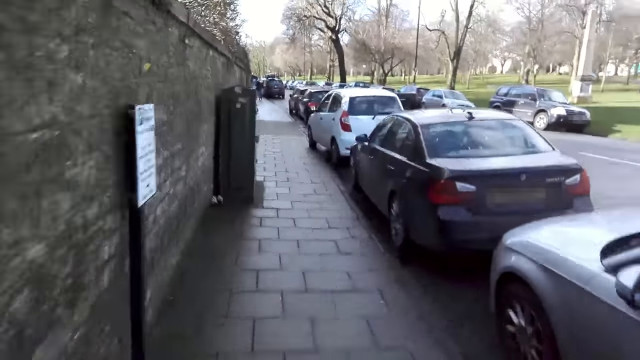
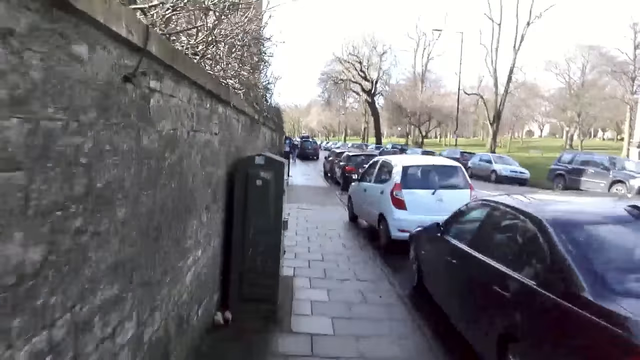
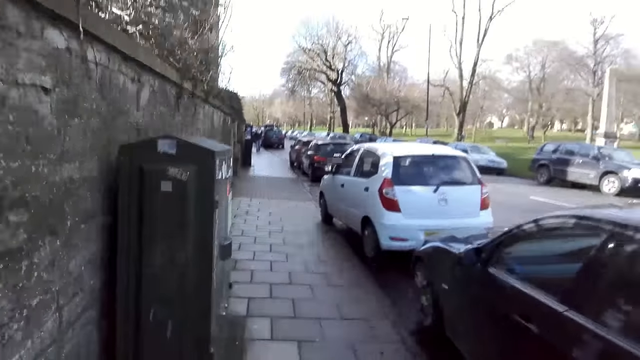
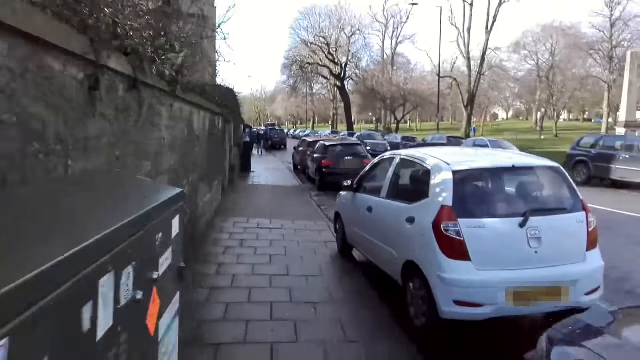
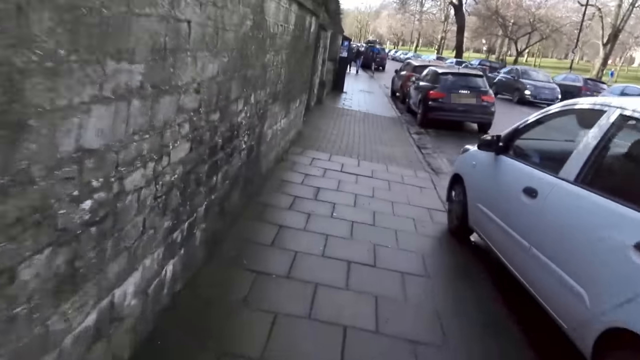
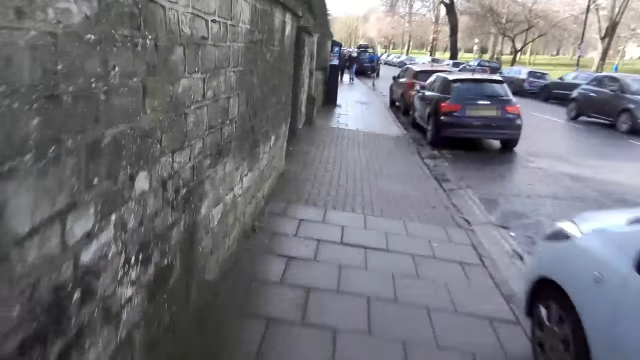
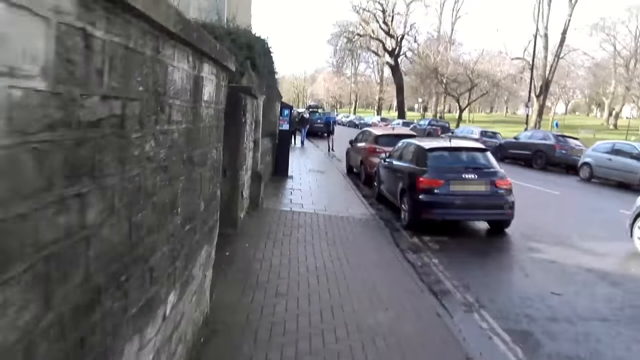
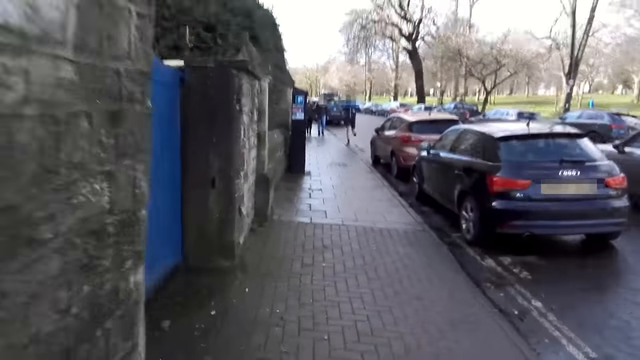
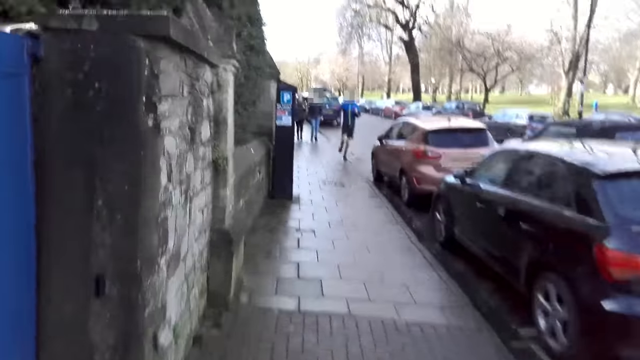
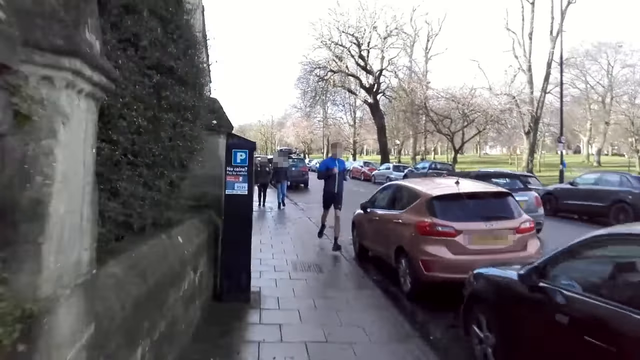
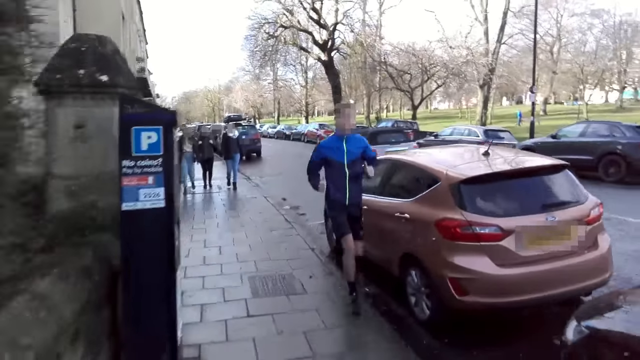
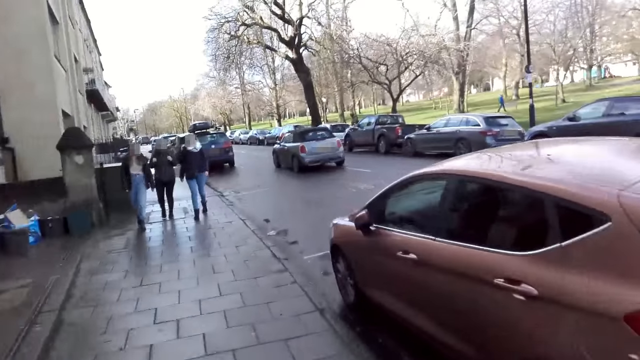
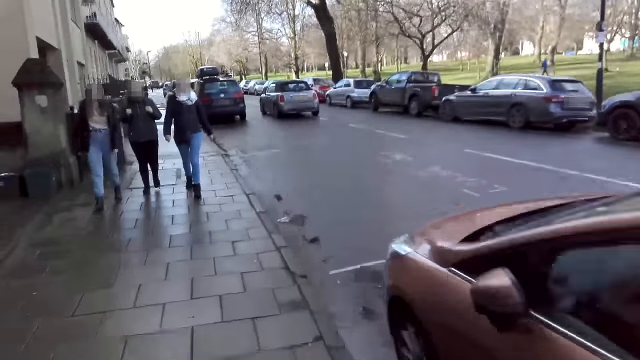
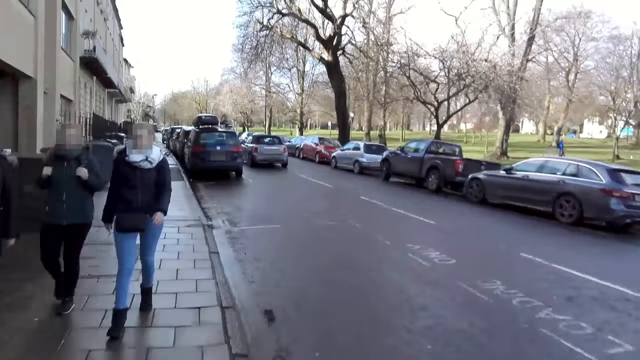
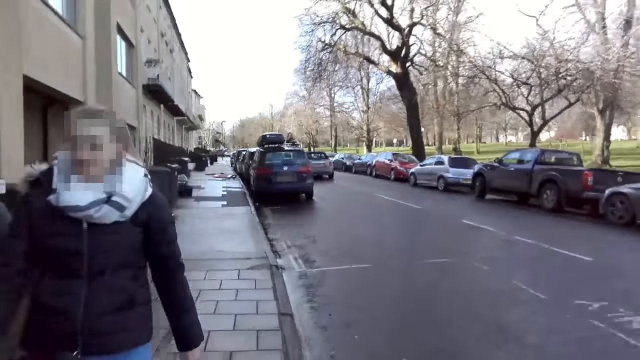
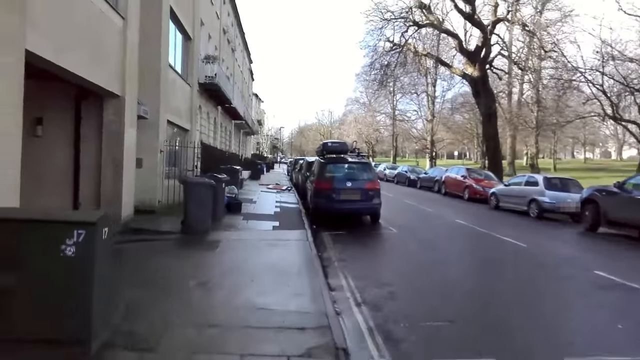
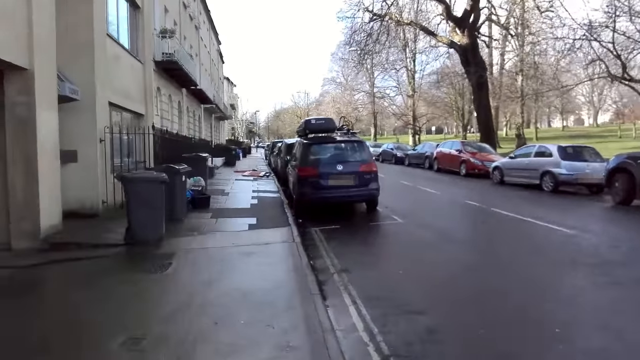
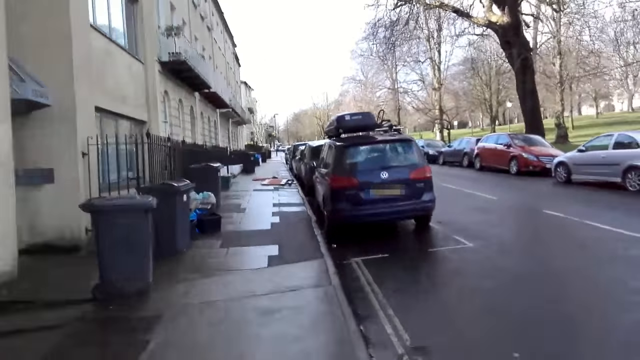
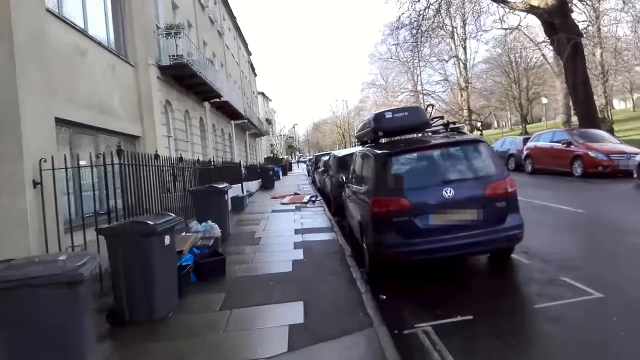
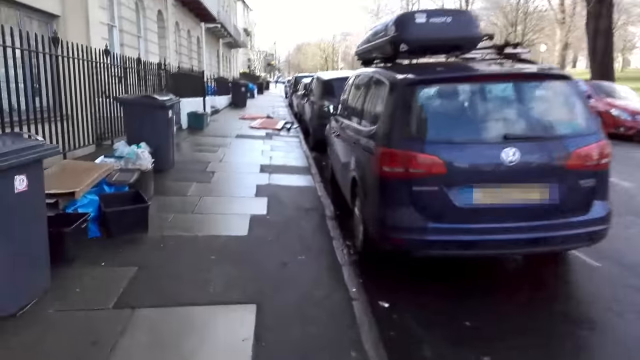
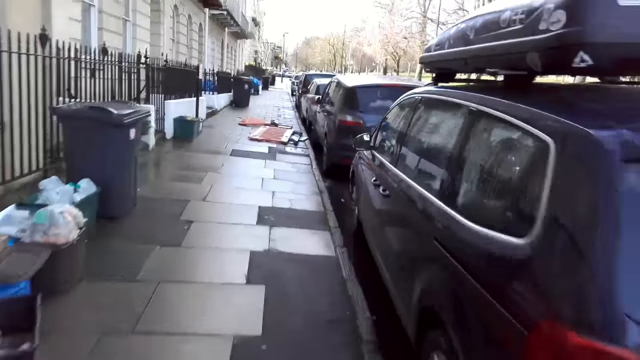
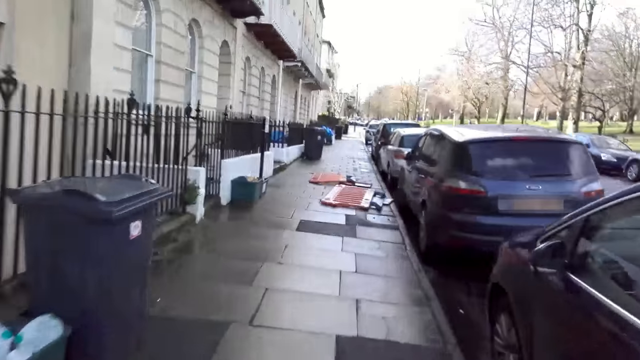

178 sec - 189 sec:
A gray car drives past the camera wearer. A gray car drives past the camera wearer again. A man jogs past the camera wearer. A woman walks past the camera wearer. Another woman walks past the camera wearer. Another woman walks past the camera wearer.

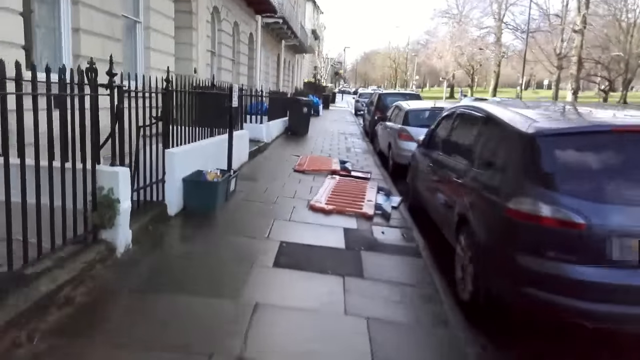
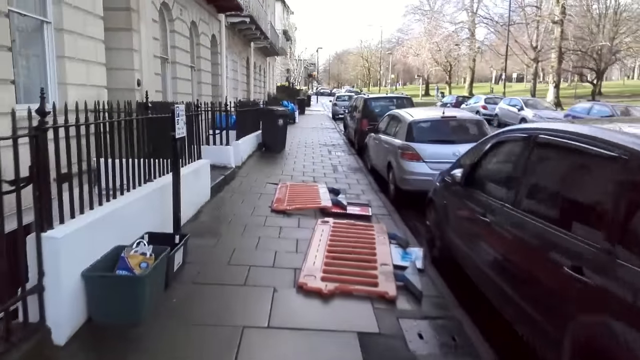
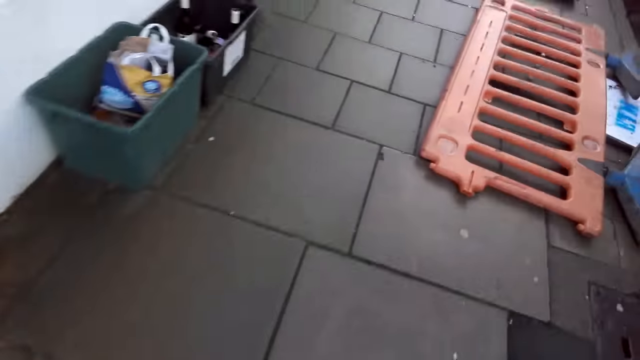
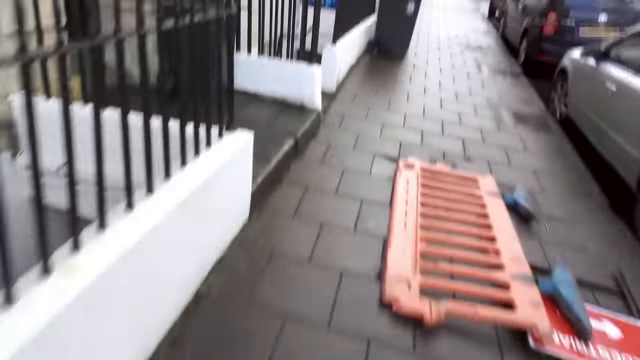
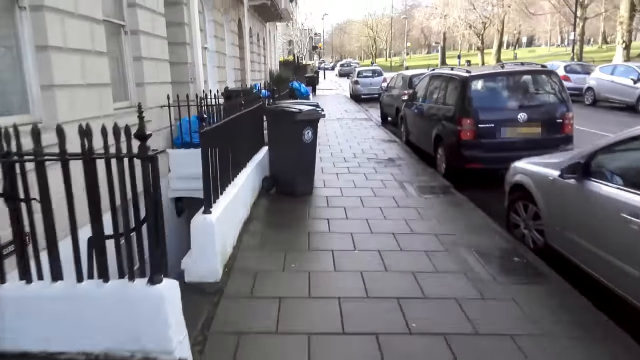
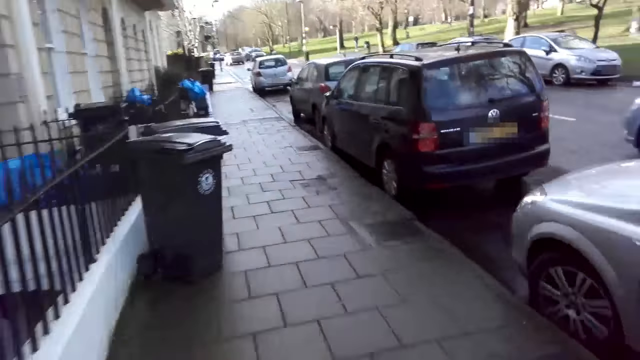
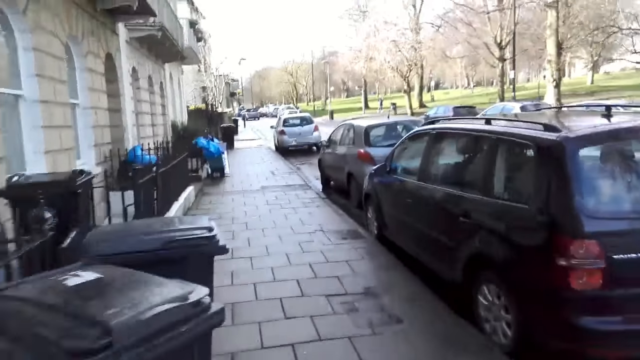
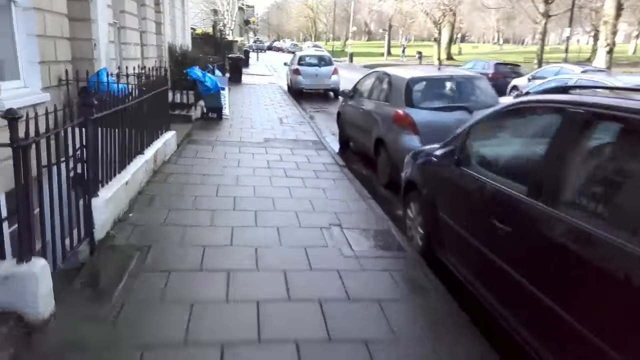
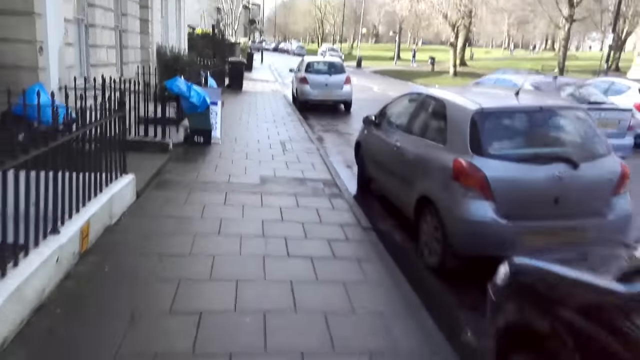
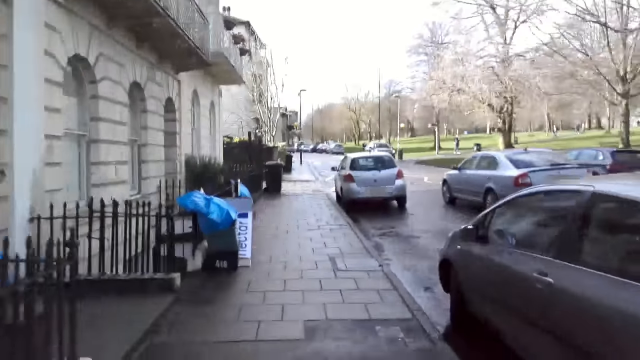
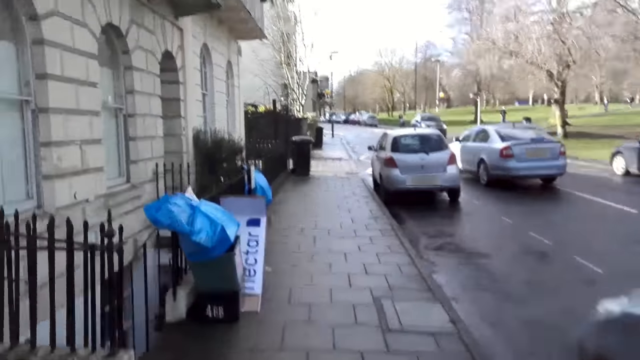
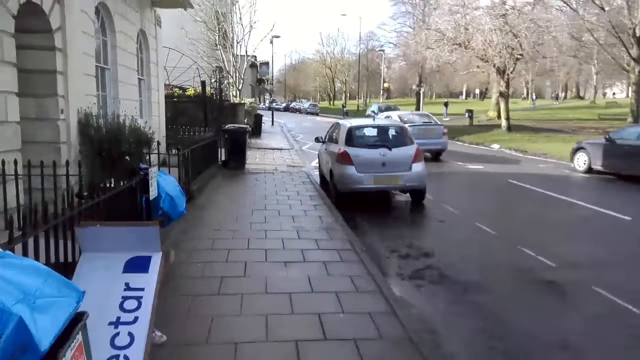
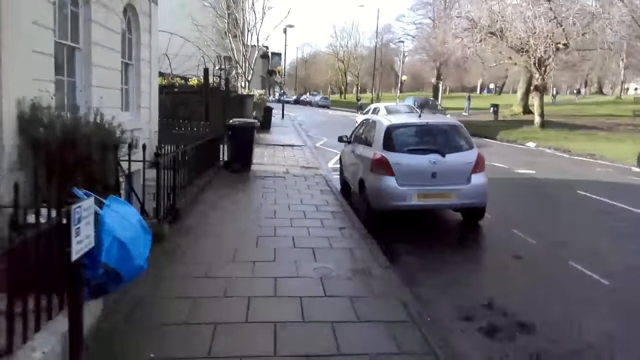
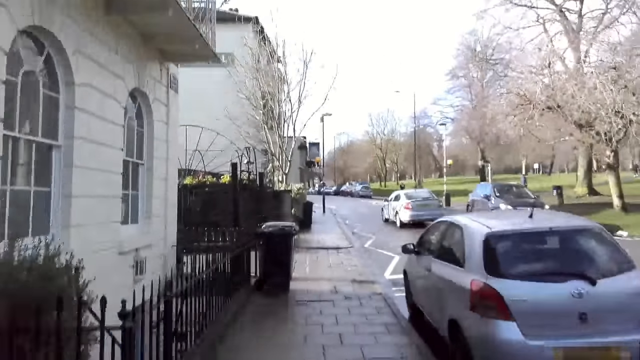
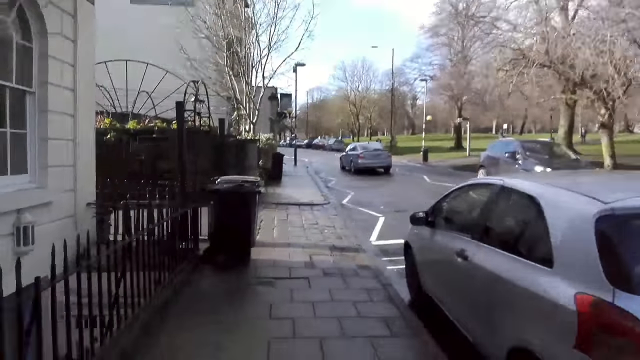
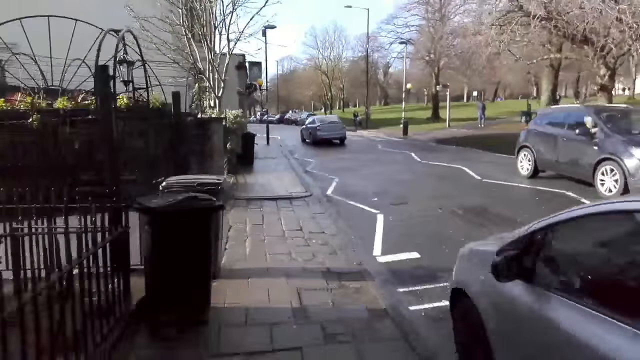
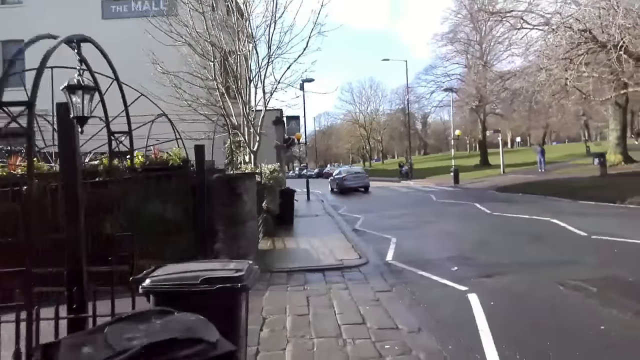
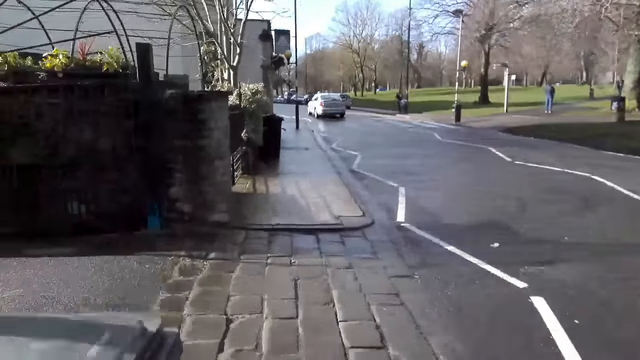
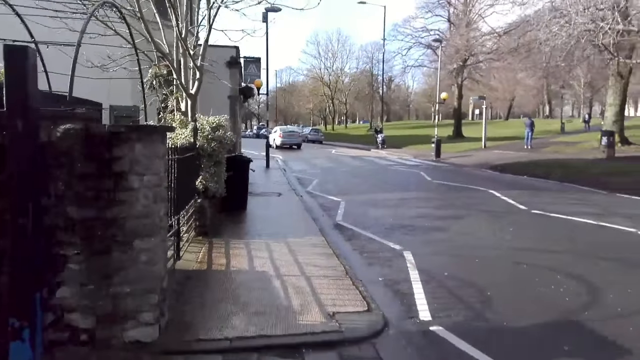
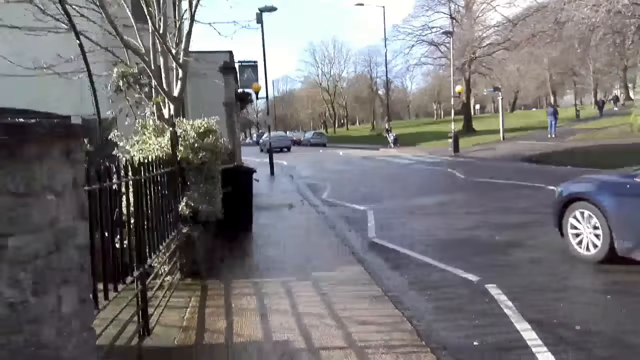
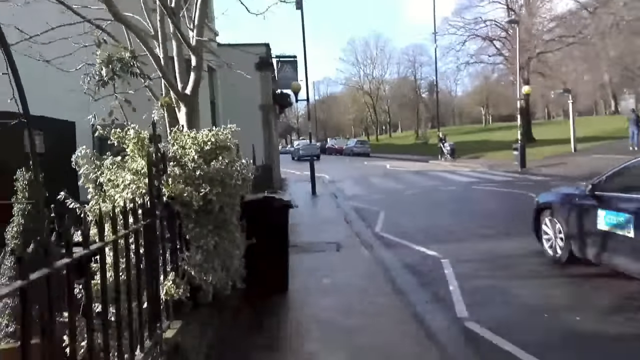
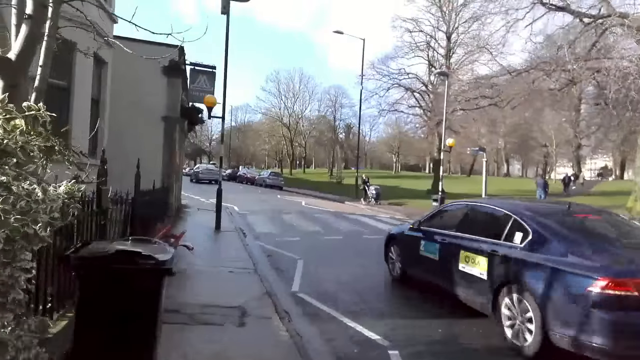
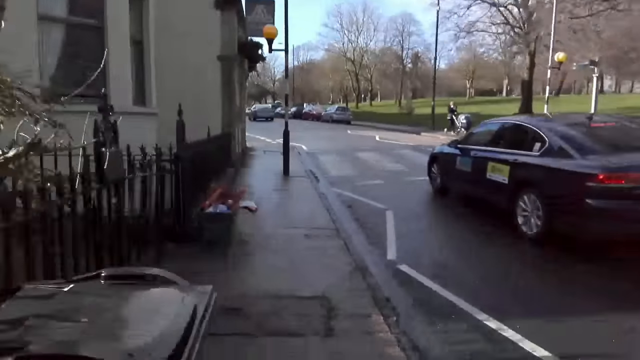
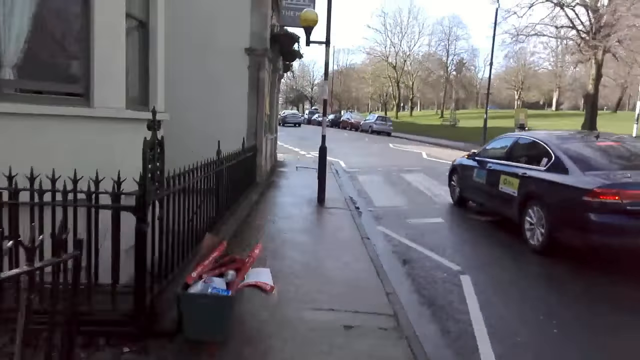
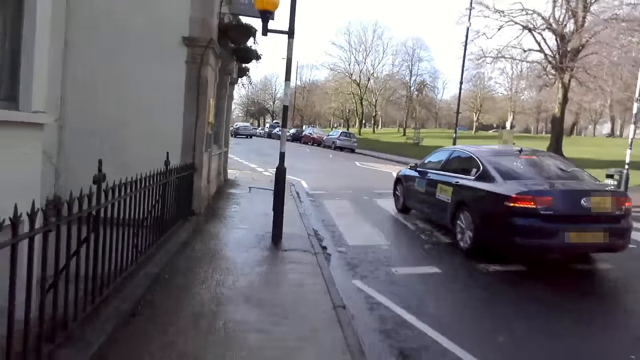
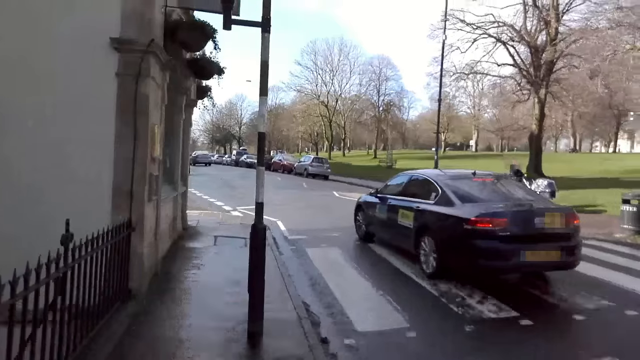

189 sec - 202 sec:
A silver car drives past the camera wearer. An ash car drives past the camera wearer. A blue car drives past the camera wearer.
